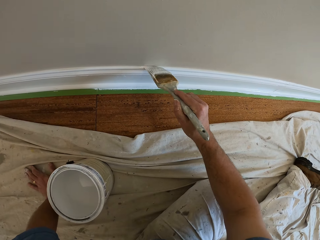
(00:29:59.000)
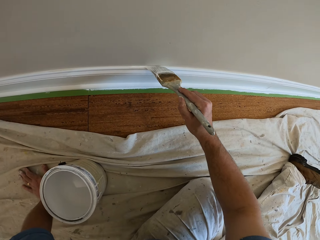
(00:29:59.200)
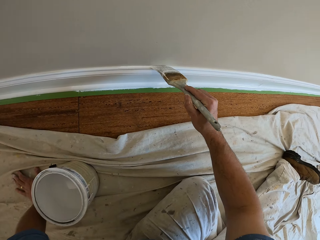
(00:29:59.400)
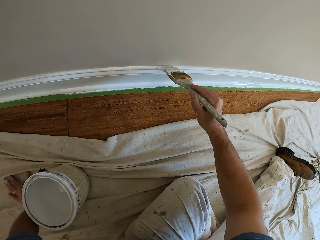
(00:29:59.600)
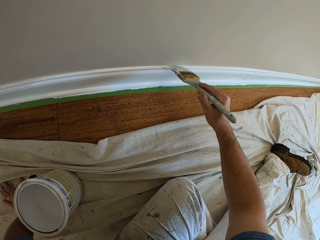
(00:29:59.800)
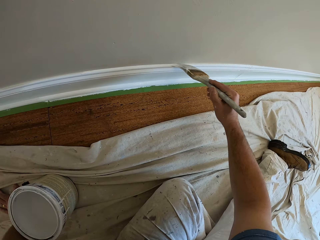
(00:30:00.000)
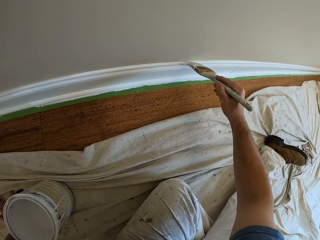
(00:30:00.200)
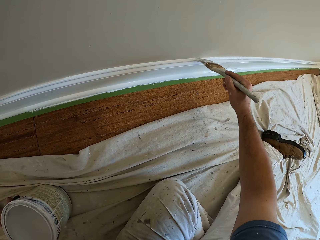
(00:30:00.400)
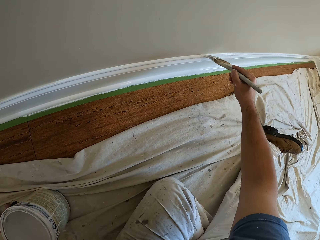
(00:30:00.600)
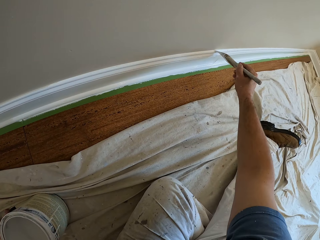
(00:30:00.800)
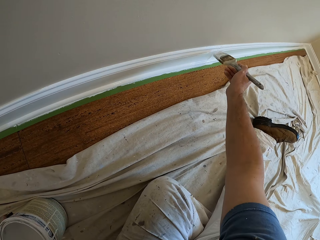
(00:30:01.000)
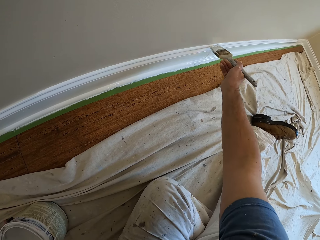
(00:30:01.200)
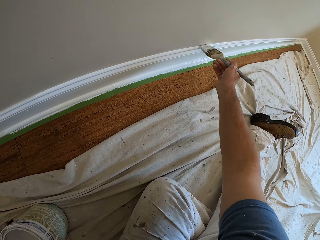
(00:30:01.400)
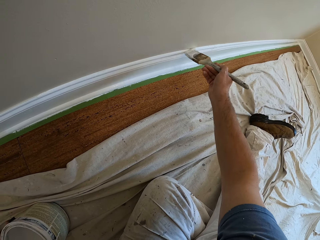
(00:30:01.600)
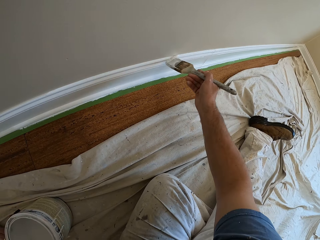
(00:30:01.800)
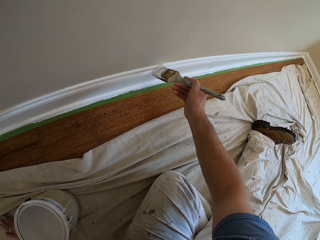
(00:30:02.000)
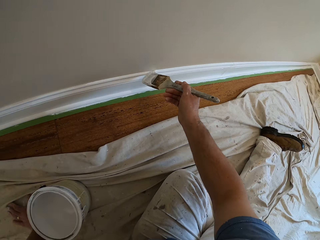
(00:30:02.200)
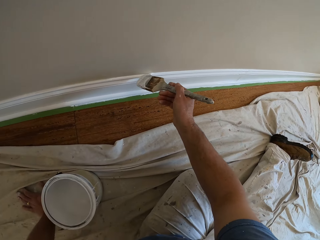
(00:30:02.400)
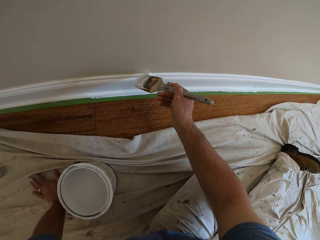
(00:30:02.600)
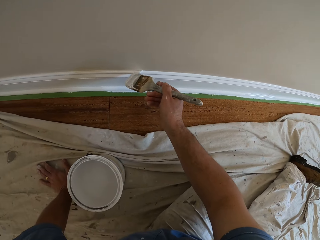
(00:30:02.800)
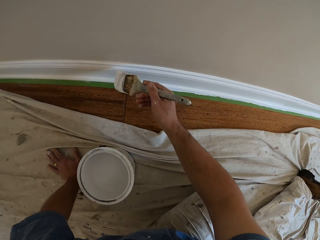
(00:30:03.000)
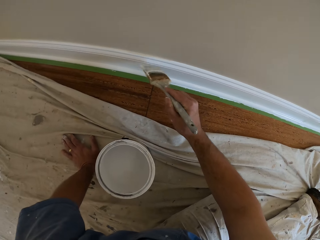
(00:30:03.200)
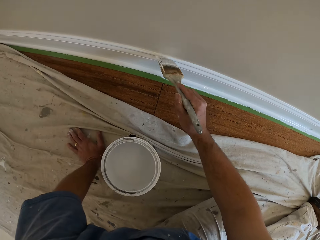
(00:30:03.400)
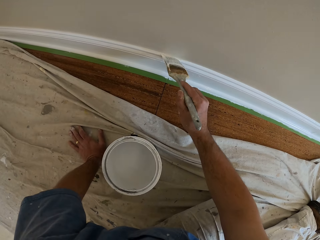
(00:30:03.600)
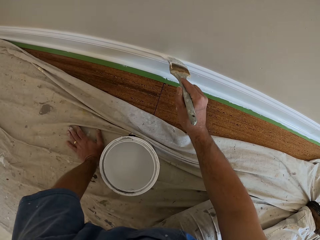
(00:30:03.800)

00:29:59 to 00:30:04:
The camera wearer paints the edge of the skirting of the wall.

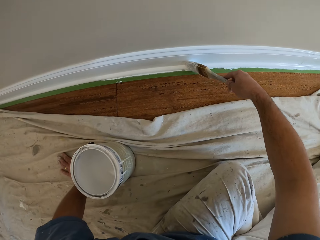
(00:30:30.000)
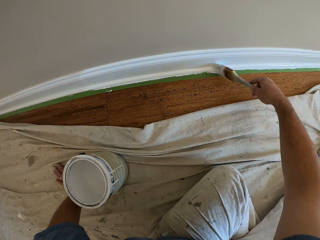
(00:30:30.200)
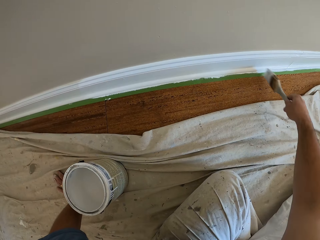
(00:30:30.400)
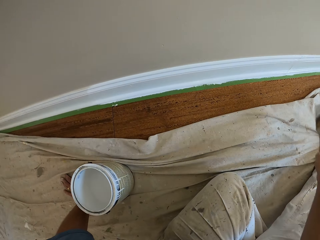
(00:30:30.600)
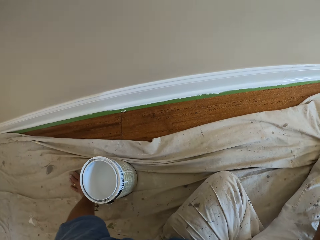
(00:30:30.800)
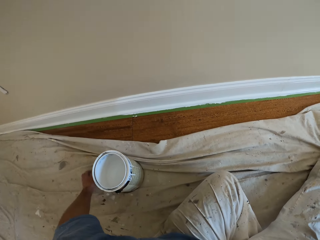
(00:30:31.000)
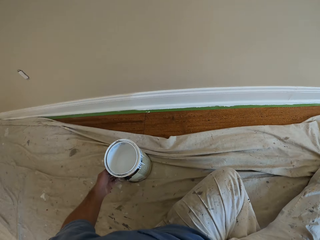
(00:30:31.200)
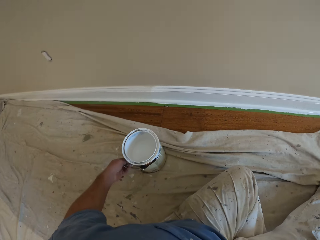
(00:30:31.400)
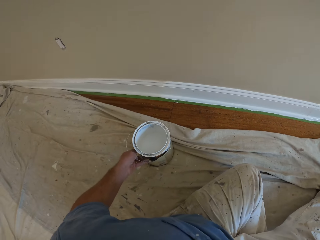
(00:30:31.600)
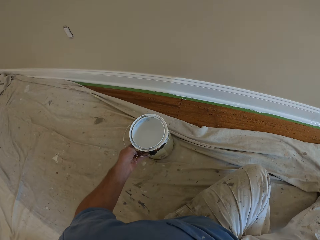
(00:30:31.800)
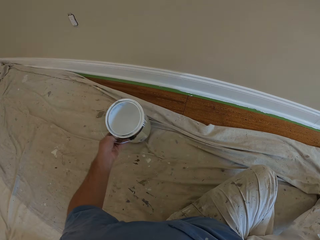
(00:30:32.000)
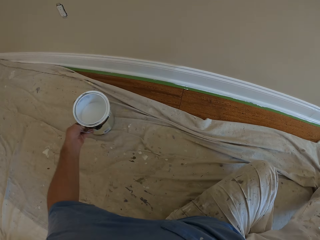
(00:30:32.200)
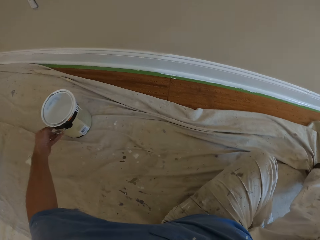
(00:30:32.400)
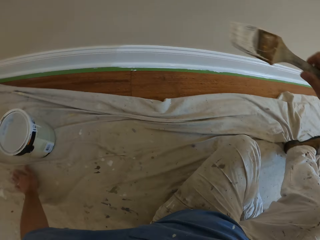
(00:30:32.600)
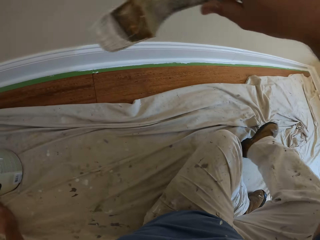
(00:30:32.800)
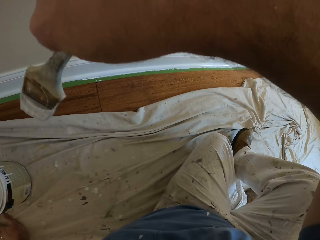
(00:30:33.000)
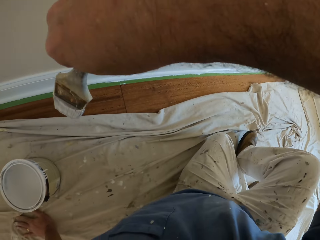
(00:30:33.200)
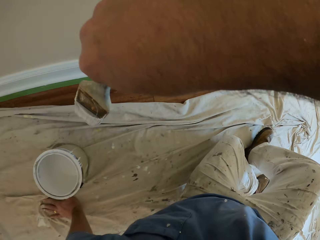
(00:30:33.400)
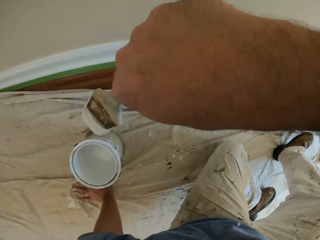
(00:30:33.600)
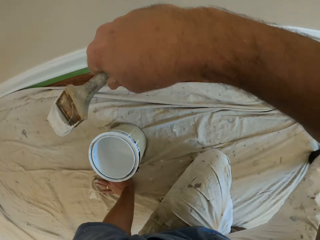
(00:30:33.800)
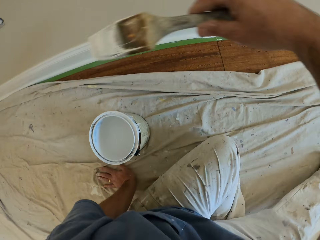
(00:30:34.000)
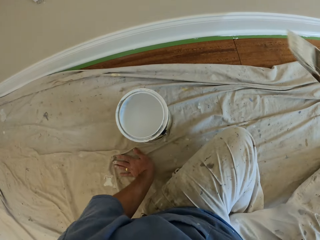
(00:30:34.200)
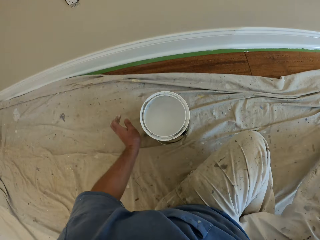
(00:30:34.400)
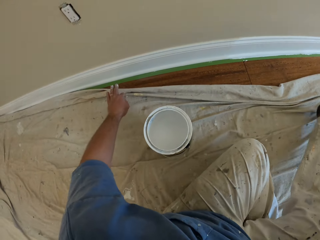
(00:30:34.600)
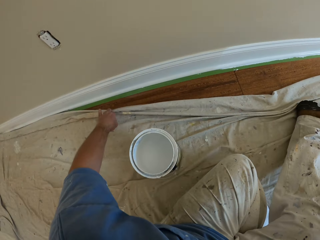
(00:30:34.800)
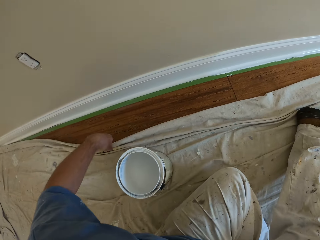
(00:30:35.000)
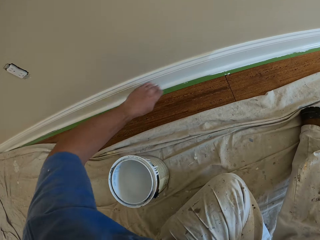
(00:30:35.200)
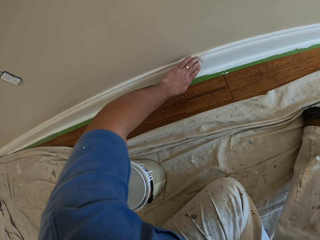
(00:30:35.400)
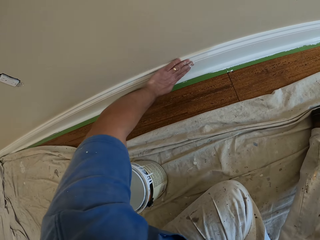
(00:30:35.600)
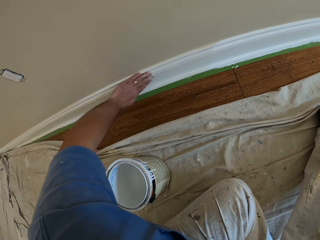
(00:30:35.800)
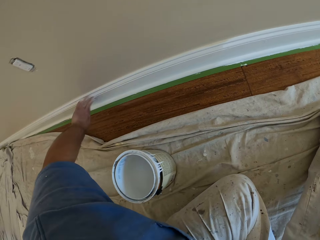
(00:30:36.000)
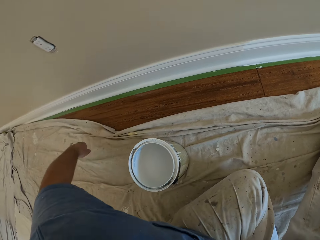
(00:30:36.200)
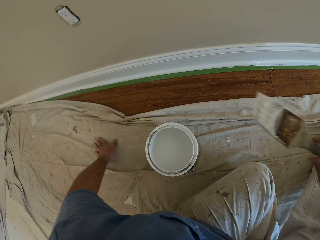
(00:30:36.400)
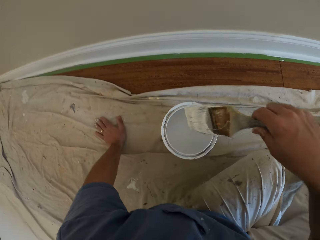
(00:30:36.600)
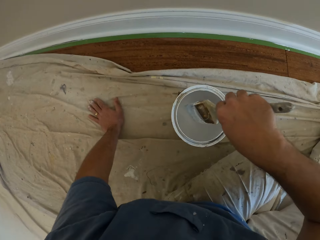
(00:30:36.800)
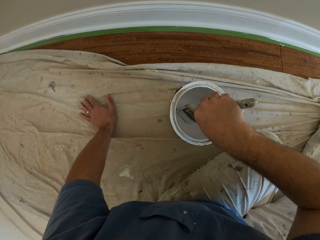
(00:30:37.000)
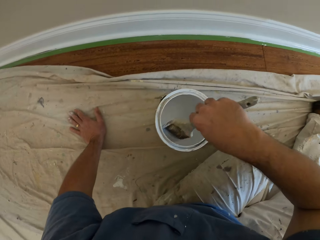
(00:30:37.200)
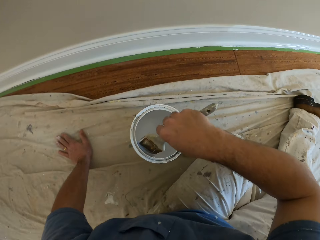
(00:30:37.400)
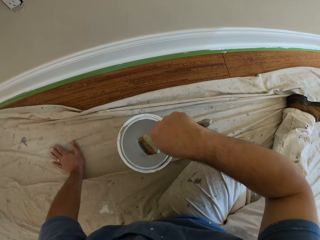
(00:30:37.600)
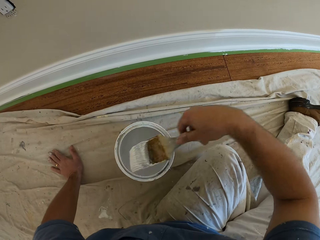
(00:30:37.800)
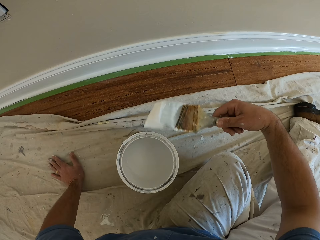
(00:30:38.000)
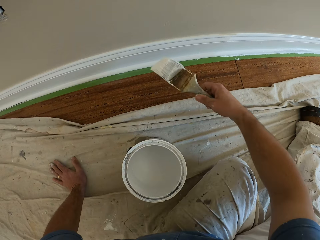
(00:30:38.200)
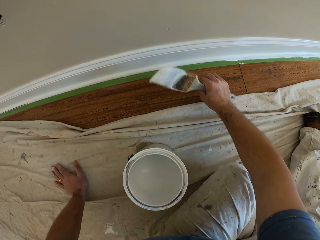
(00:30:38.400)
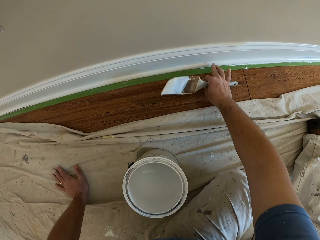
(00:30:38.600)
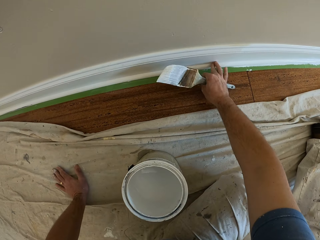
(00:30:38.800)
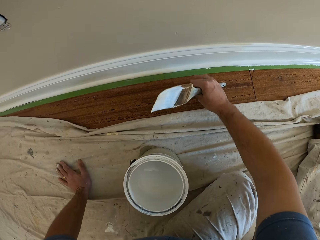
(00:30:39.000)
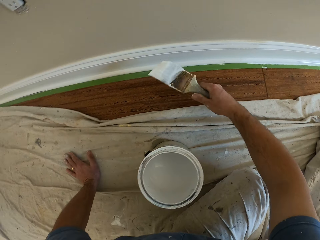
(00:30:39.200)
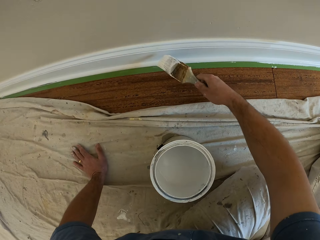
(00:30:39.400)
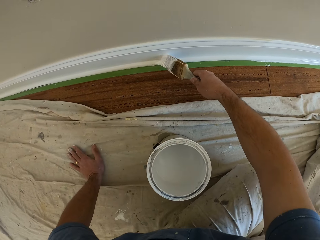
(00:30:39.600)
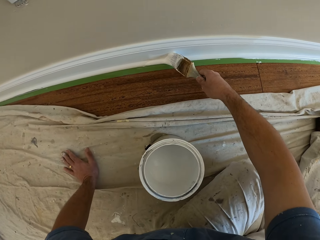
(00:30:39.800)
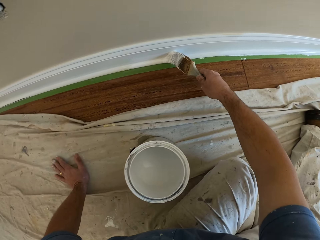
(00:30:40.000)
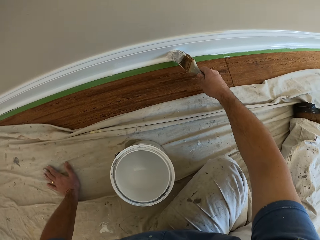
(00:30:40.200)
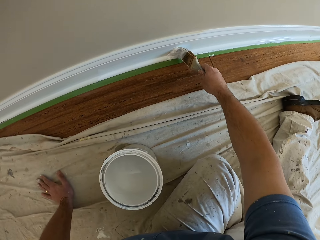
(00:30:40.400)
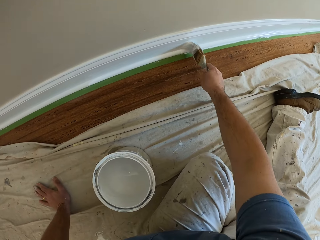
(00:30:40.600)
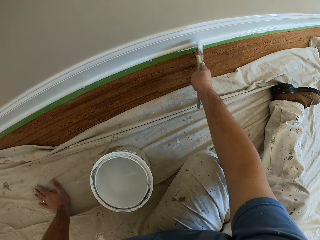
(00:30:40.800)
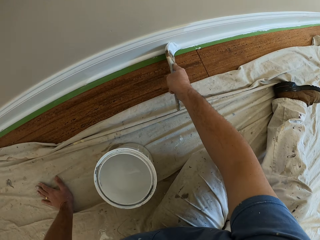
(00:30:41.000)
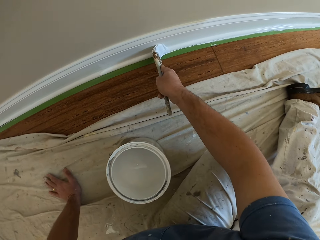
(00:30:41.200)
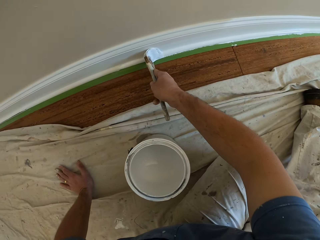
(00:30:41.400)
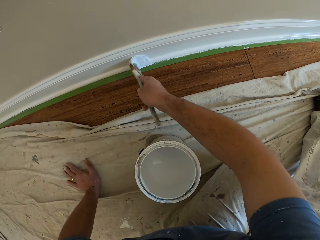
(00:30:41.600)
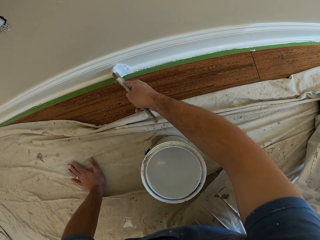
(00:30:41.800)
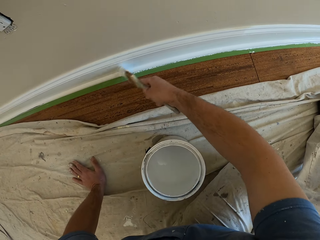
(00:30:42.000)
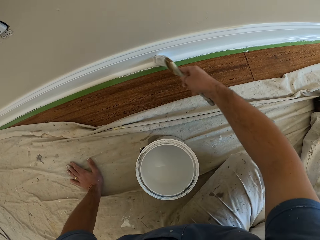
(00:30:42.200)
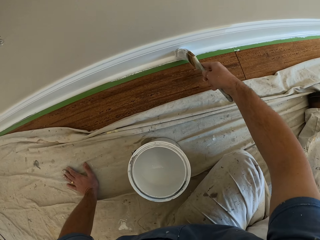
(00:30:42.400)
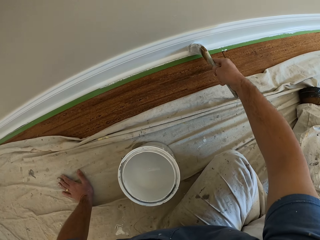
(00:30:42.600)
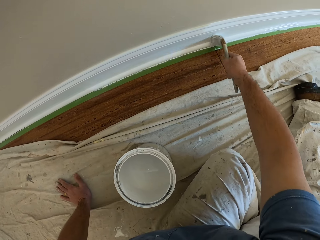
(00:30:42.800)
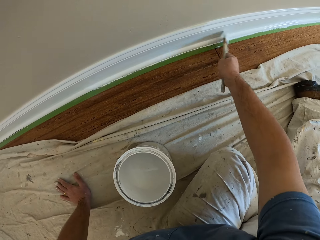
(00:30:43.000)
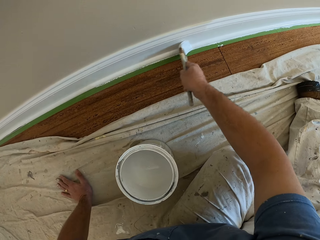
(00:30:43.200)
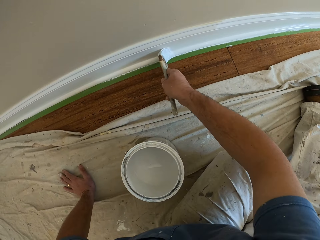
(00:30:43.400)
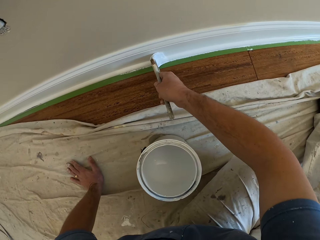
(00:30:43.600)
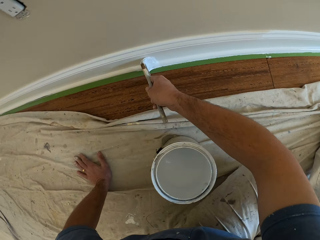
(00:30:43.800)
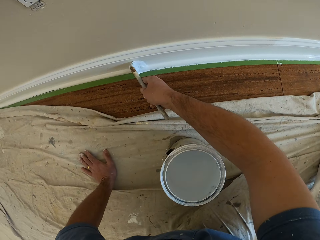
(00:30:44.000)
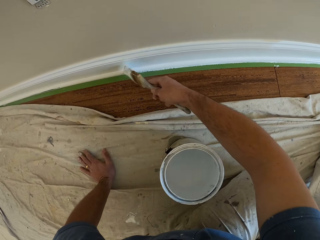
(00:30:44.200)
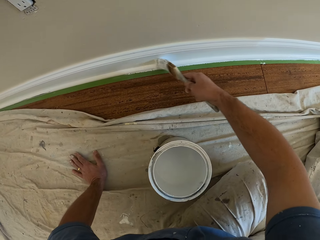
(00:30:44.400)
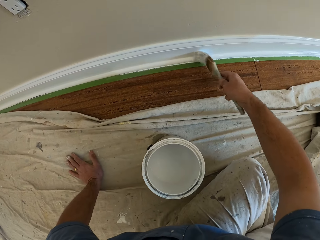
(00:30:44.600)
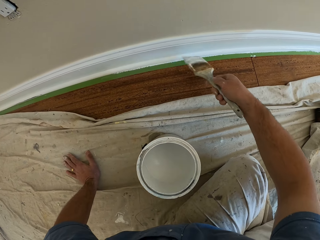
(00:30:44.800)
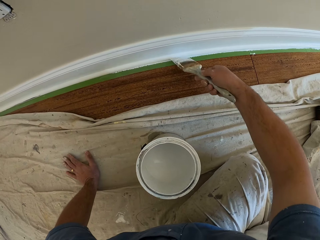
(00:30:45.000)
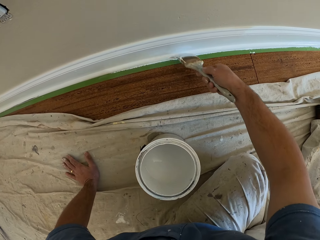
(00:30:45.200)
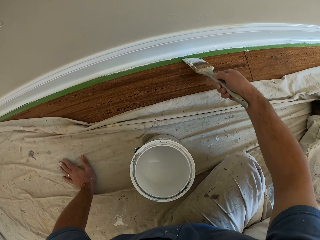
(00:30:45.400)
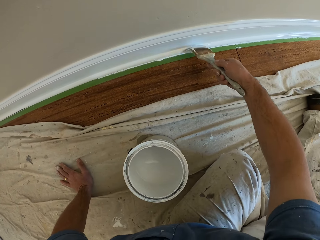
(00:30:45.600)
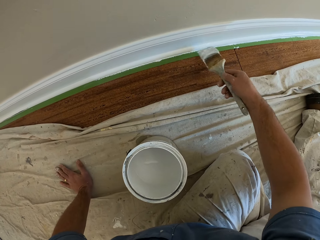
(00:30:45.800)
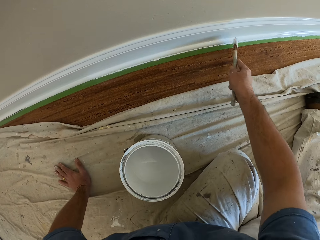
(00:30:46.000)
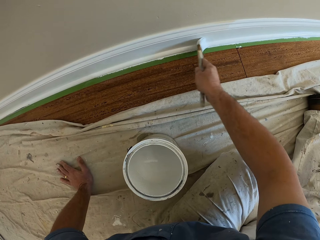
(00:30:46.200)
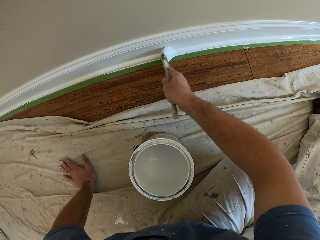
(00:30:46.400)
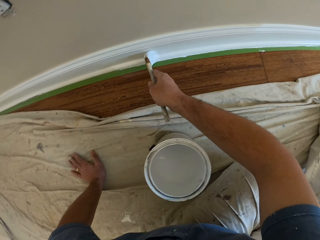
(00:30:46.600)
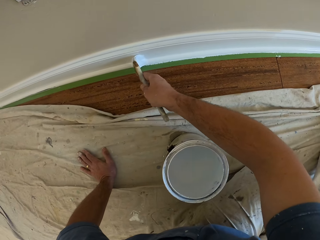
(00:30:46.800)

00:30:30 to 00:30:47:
The camera wearer moves the paint container or paint tin on the tarpaulin on the floor. He moves towards the paint tin. He moves to his left a bit. He adjusts the tarpaulin on the floor. He pulls the cloth from the wall. He wipes his left hand over the skirting or skirtboard of the wall. He places his left hand on the tarpaulin on the floor. He dips the paint brush into the paint container. He removes dirt on the skirtboard. He touches the skirting of the wall with his right finger. He paints the edge of the skirting of the wall.
